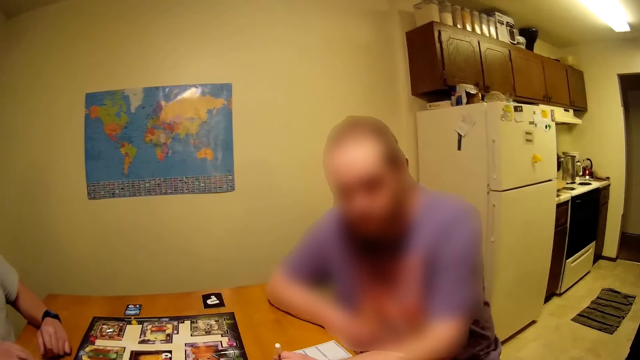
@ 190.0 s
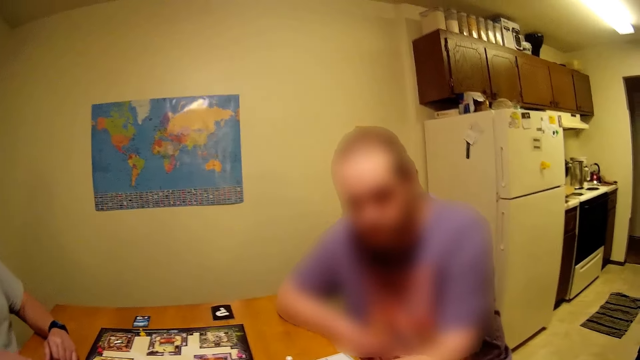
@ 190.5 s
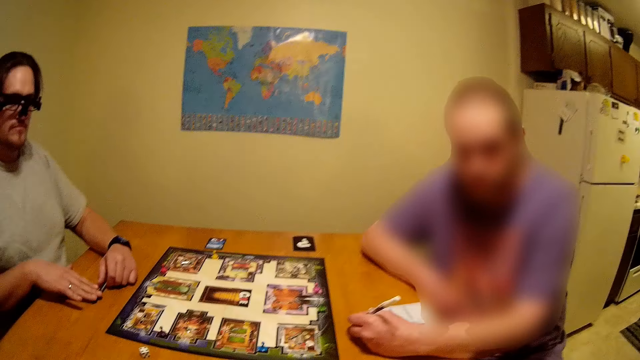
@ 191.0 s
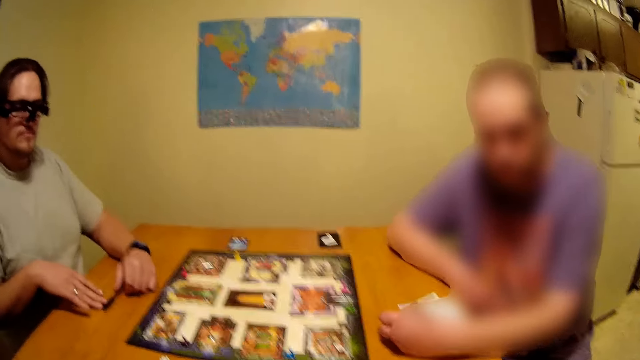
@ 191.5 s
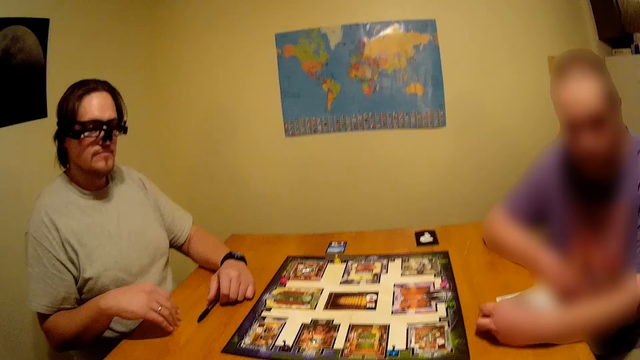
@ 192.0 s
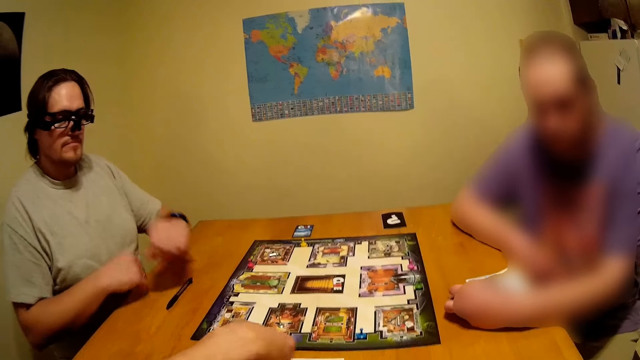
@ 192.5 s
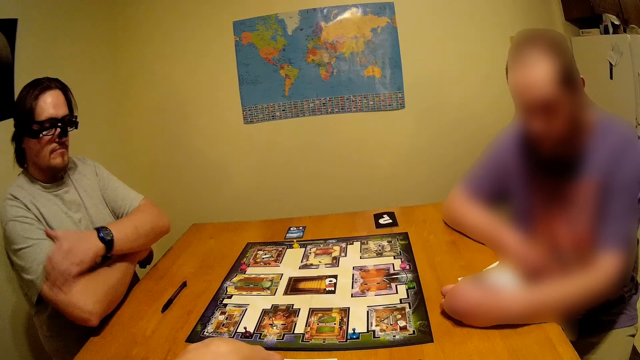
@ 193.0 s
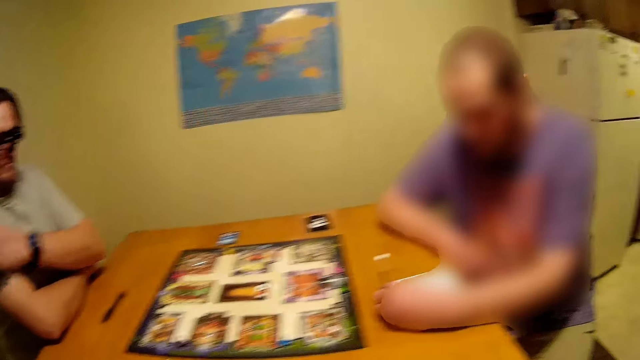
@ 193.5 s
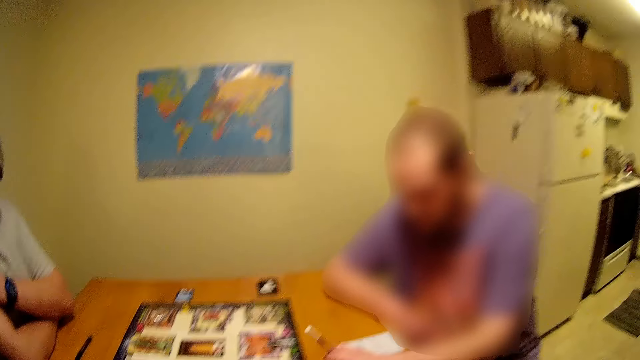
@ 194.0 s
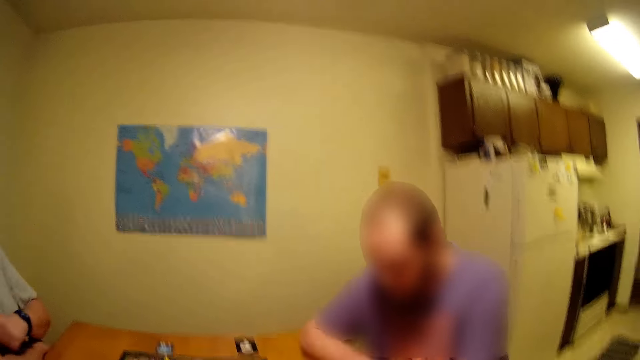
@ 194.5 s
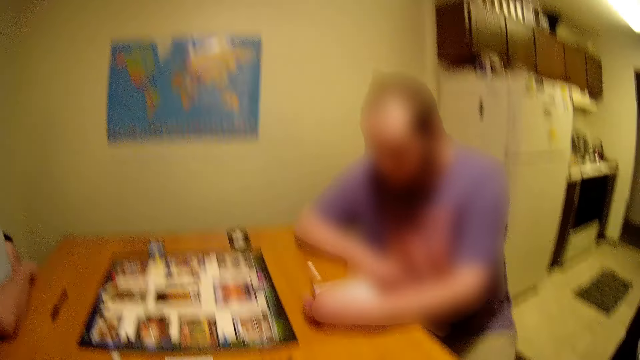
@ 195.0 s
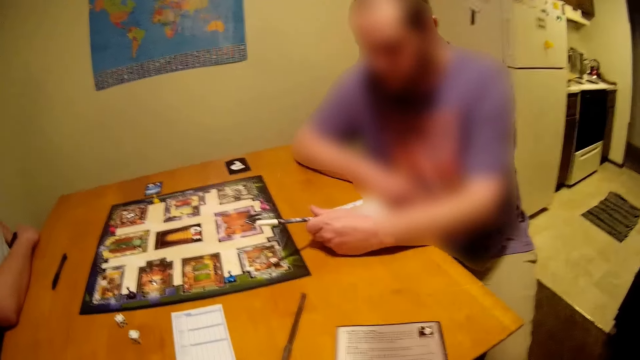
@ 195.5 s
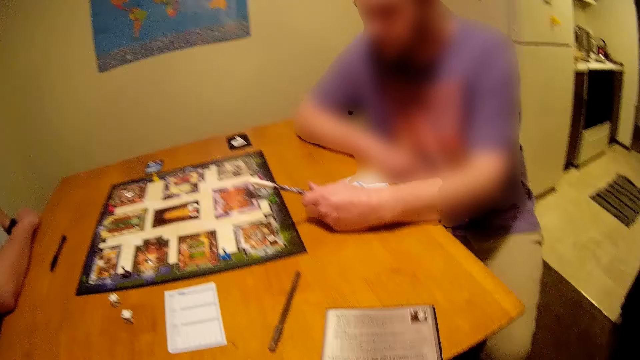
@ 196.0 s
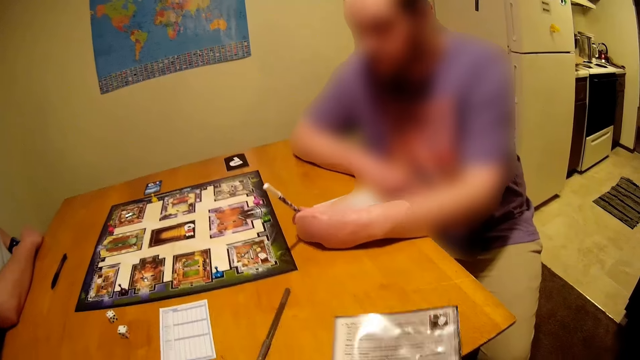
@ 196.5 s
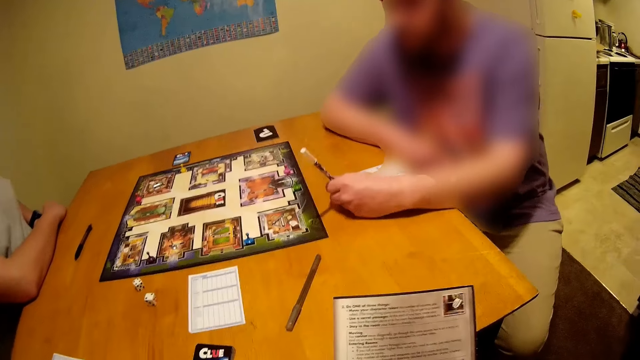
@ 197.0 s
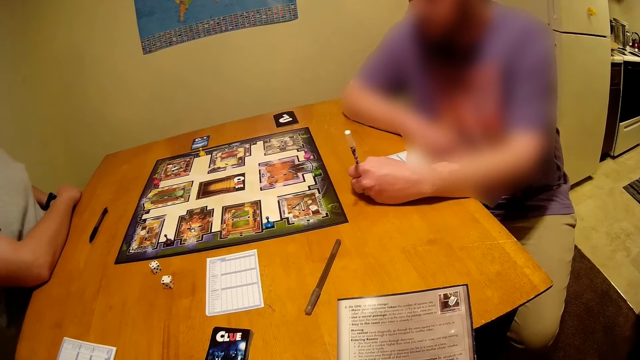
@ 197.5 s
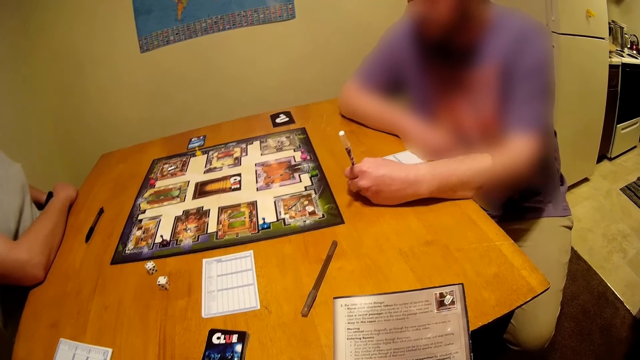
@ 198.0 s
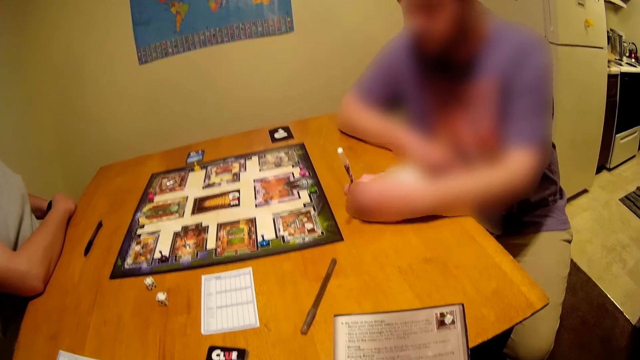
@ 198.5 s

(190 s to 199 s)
A man rolls a pen on the table. The camera wearer uses gestures. The man crosses his hands and scratches his arm. The camera wearer looks around. Another man moves a pen around. The camera wearer picks up a booklet on the table. The first man picks up a paper in his pockets. The camera wearer looks at the booklet. The other man moves a pen around.

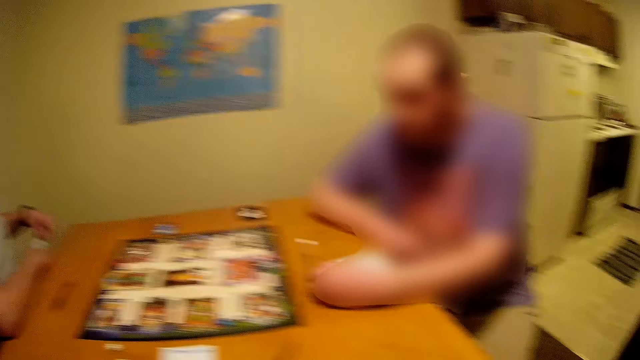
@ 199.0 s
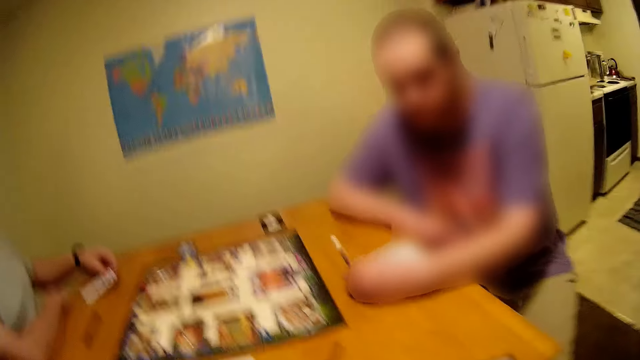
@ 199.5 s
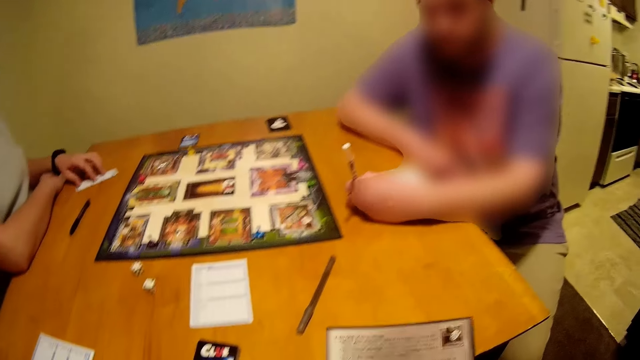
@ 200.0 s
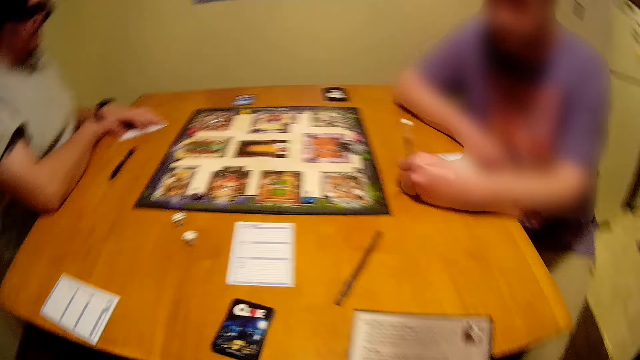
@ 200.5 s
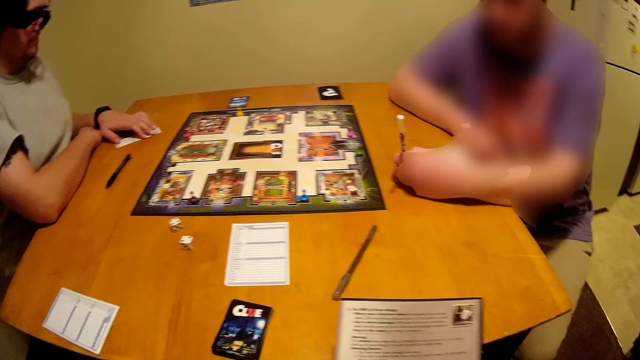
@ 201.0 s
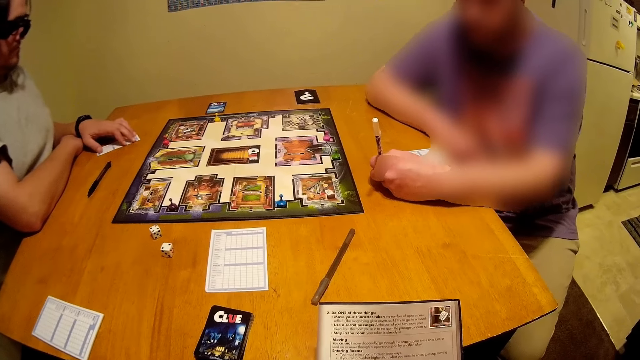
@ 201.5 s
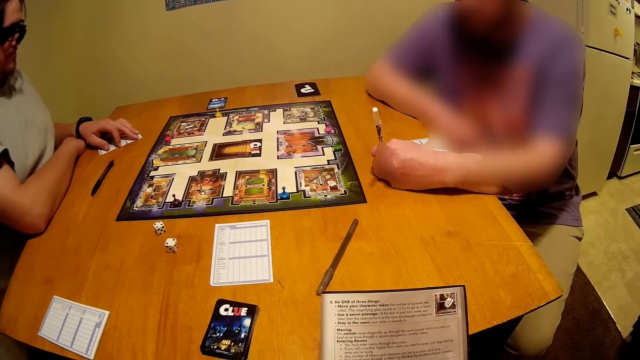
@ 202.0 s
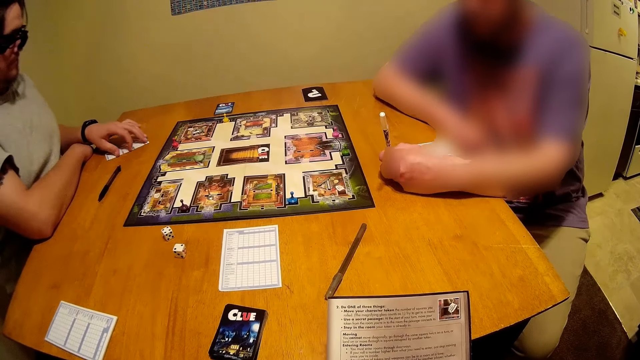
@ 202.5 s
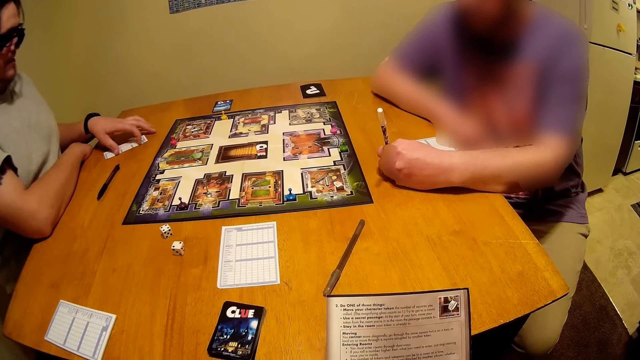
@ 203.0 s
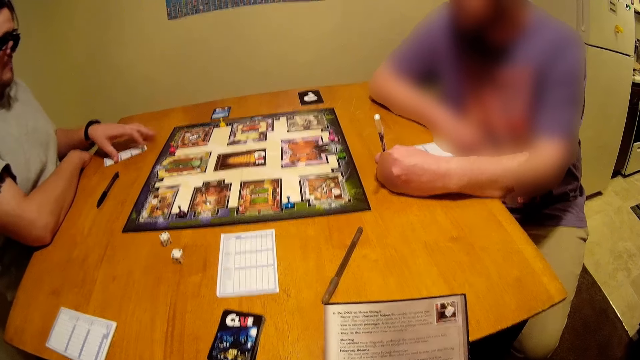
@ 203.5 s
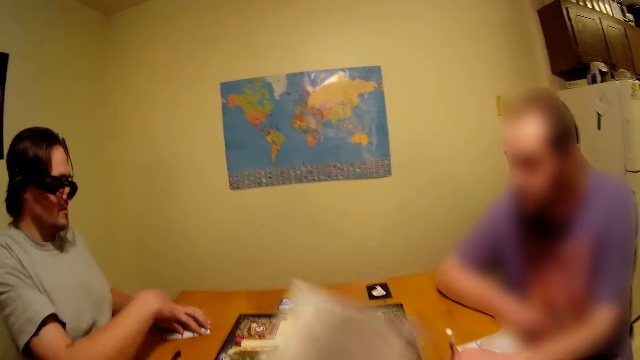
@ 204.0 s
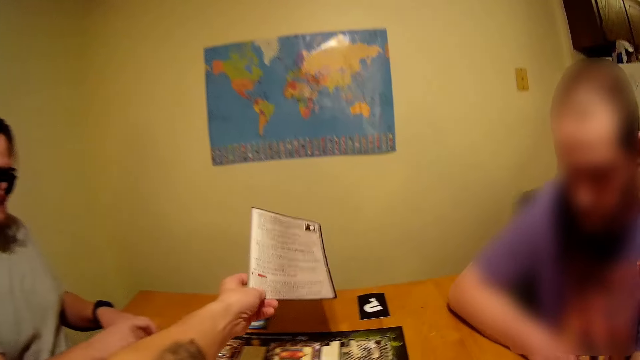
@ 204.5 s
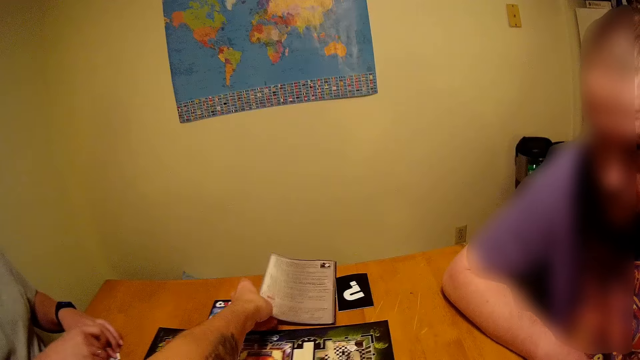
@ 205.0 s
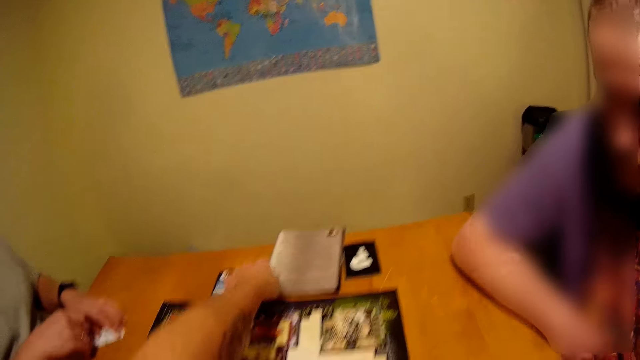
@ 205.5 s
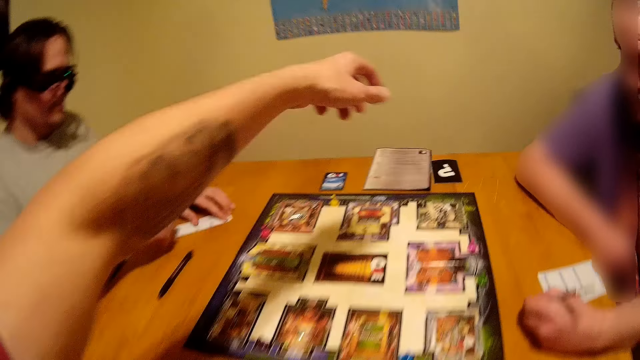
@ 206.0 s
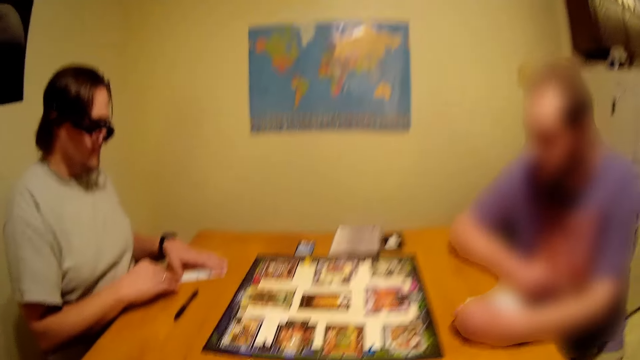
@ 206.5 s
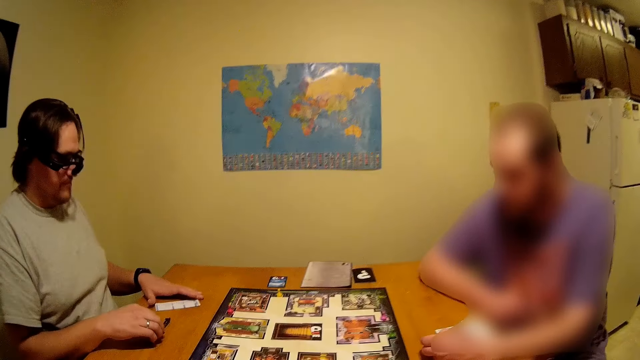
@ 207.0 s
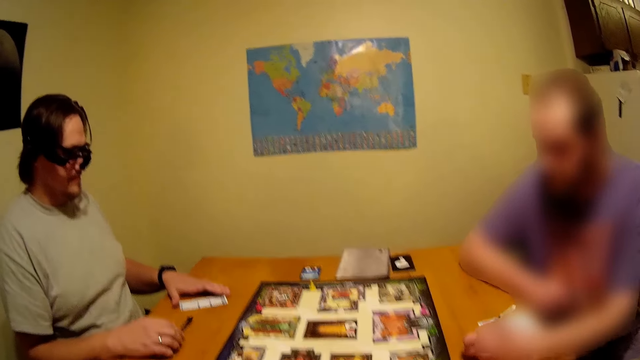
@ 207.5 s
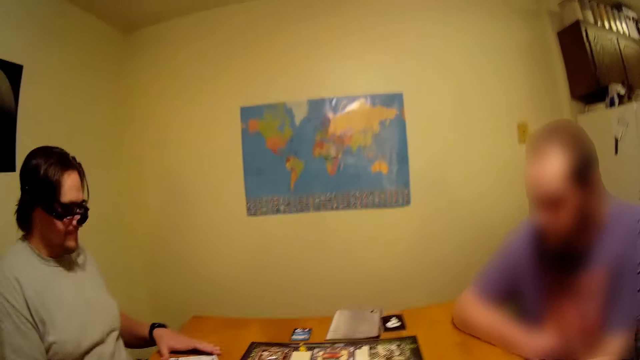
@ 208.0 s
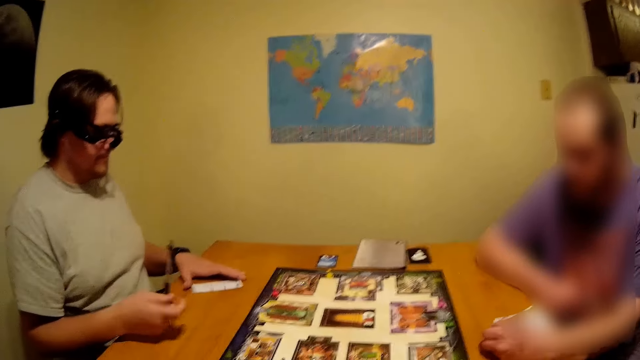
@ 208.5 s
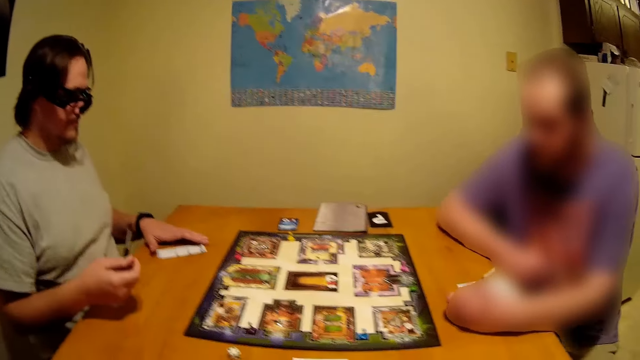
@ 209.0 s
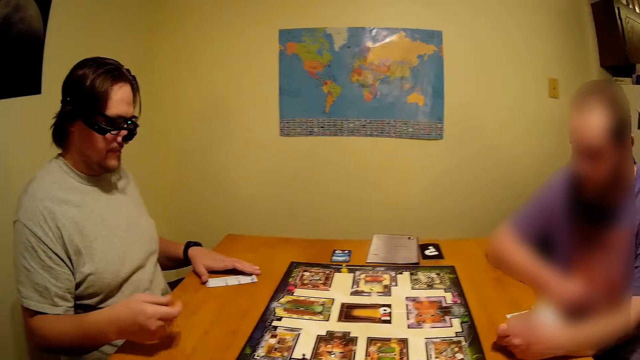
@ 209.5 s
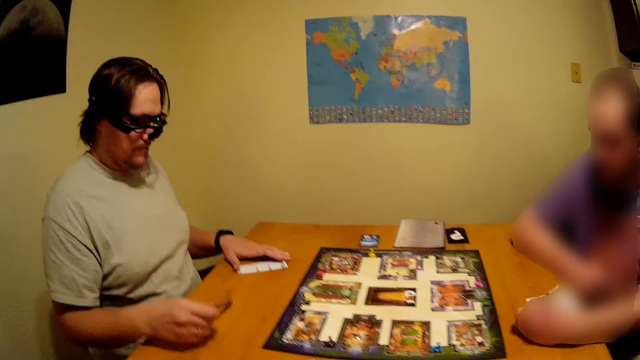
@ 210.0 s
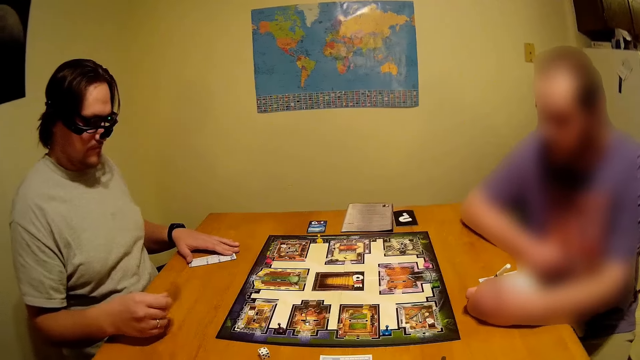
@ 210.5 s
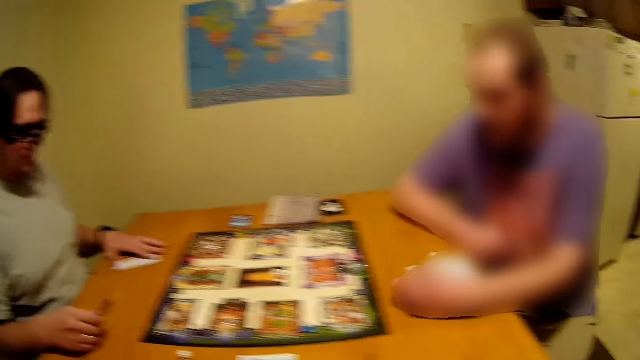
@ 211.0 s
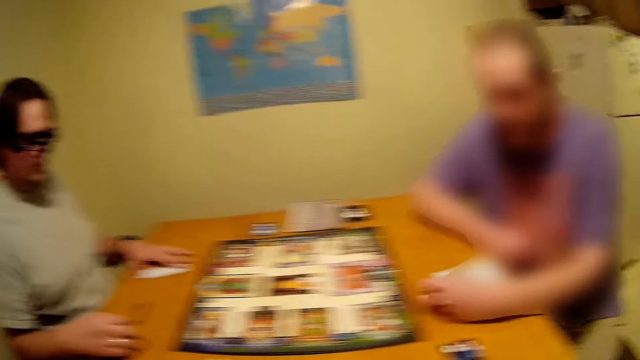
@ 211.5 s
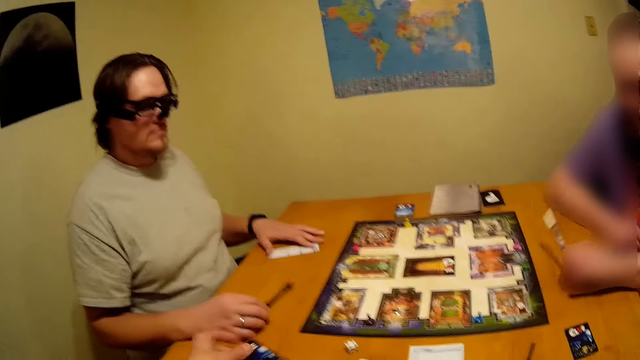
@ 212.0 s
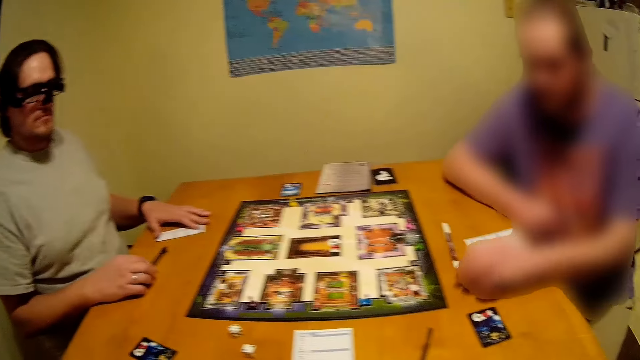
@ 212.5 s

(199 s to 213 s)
The camera wearer looks around. A man puts a paper on the table. The camera wearer looks at a booklet. The man holds the paper on the table. The camera wearer stretches a hand. The man holds the paper on the table with both hands. The camera wearer puts the booklet on the table. They move backward. They look around. The man picks up a pen on the table. The man hits the pen on the table. The camera wearer puts a card on the table. They turn around. They put a card on the table. Another man puts a pen on the table. The camera wearer gives out the cards to the first man and the other man.
